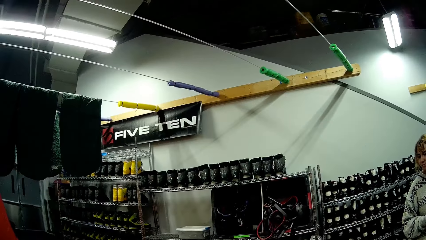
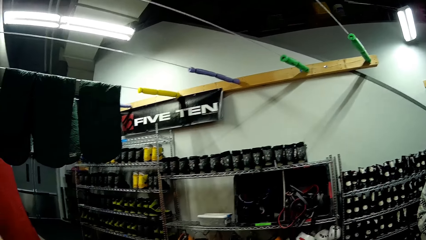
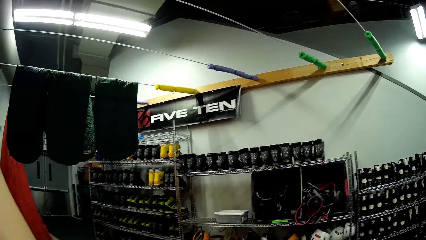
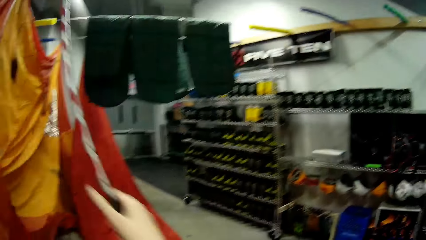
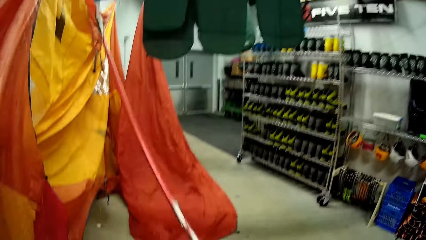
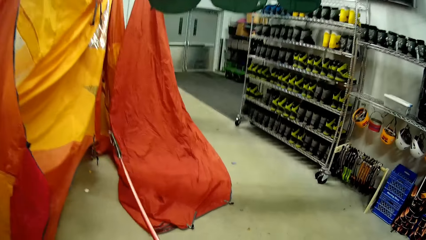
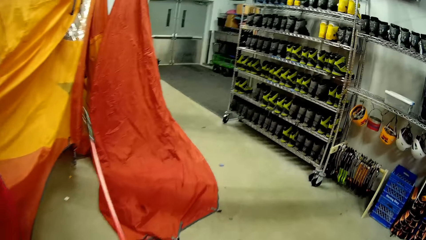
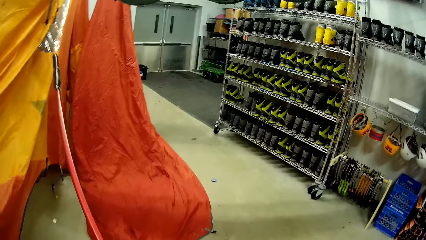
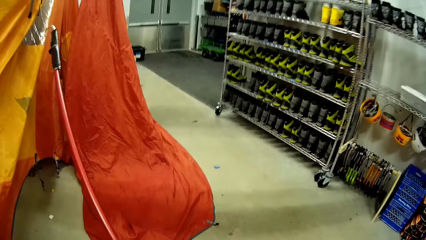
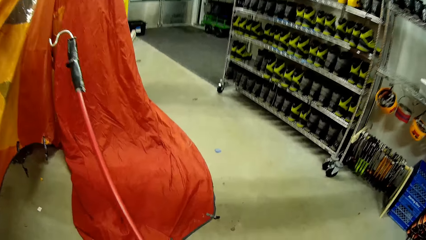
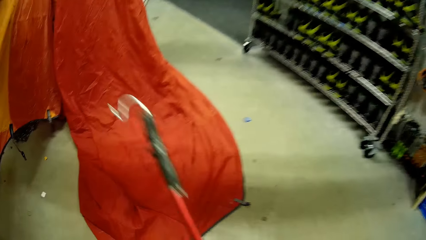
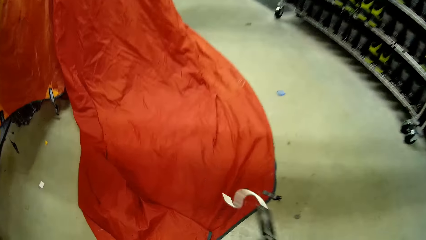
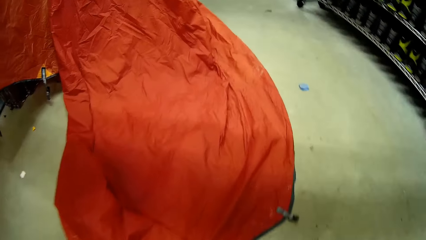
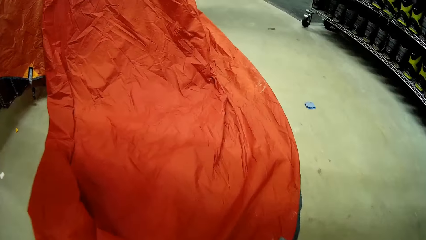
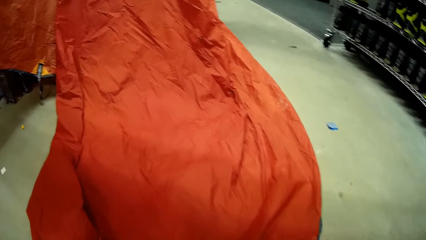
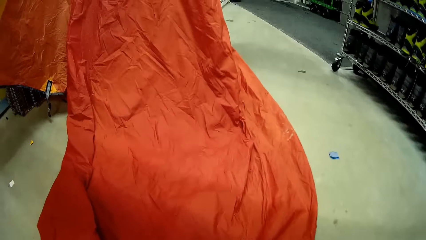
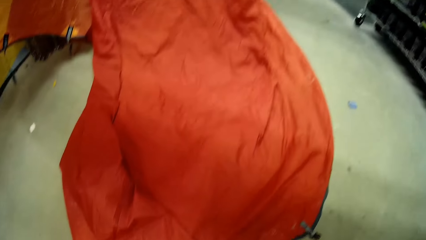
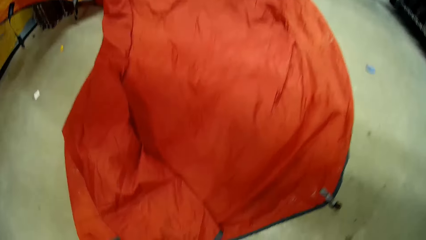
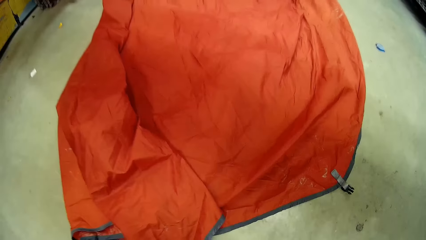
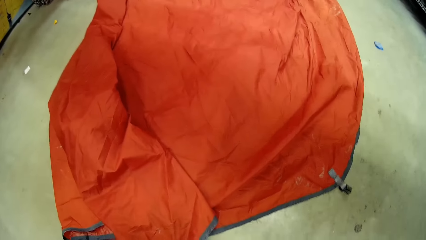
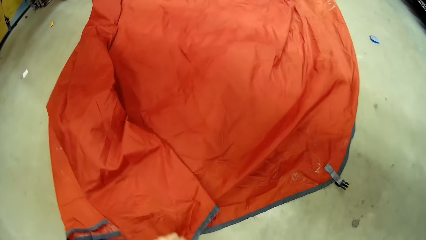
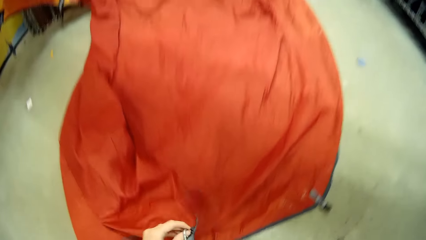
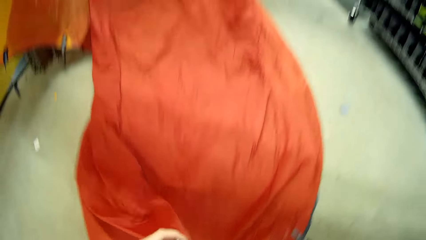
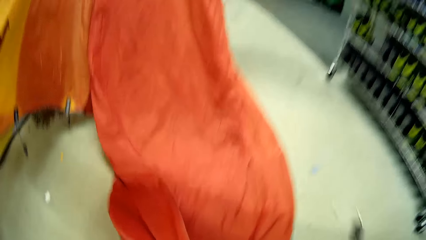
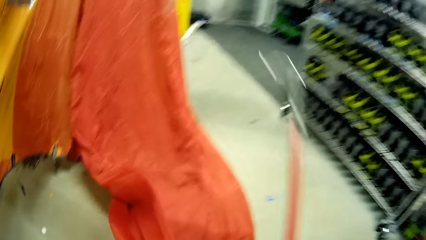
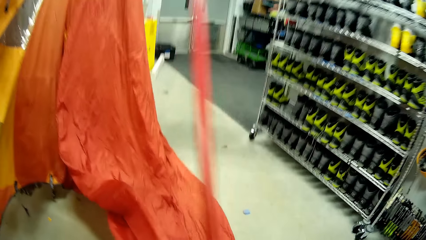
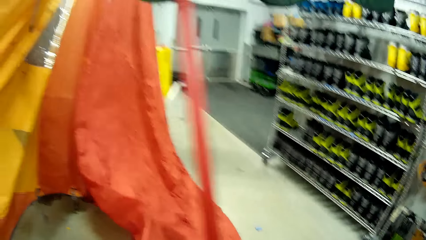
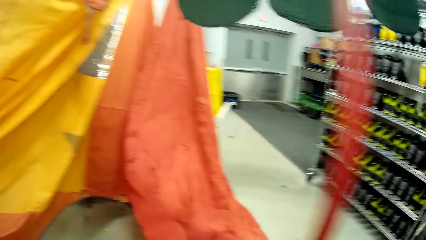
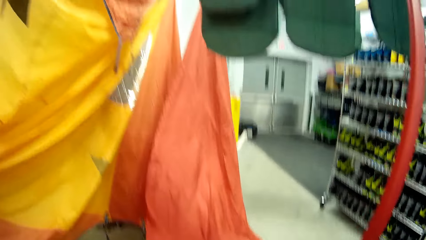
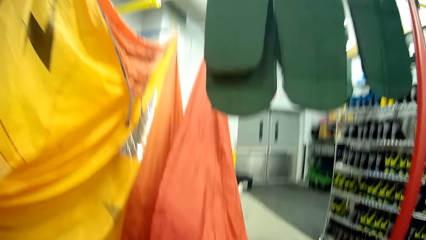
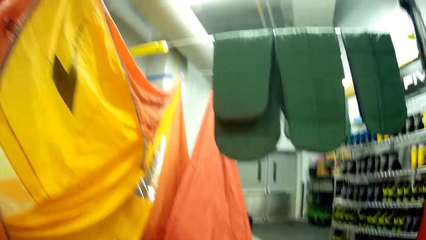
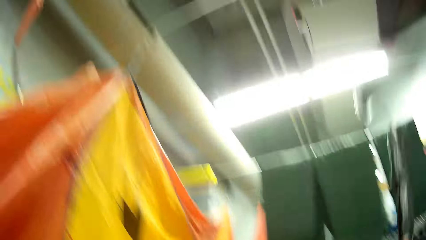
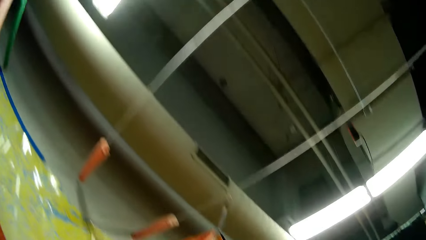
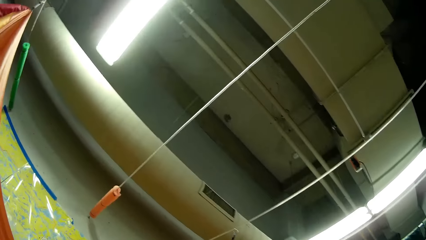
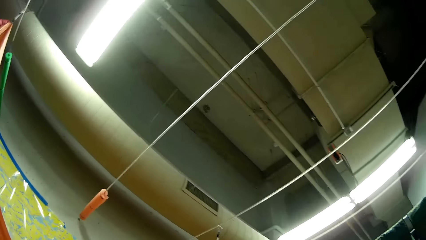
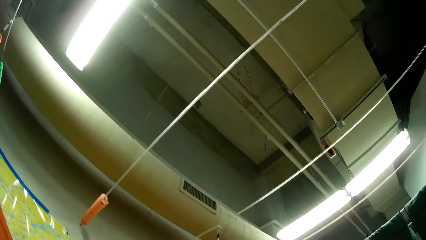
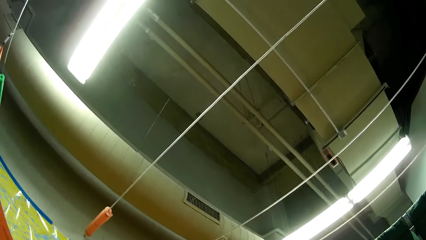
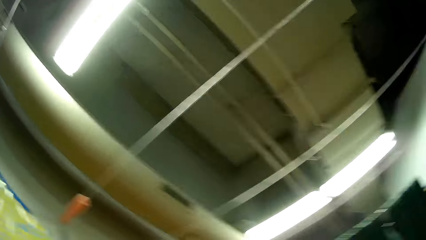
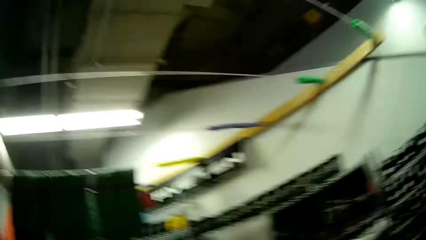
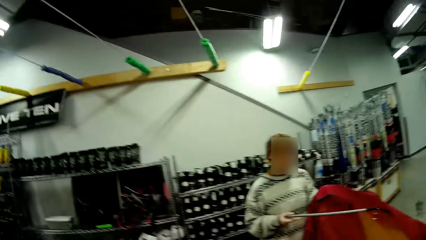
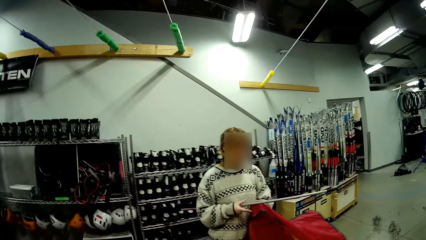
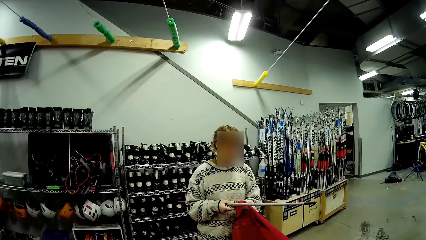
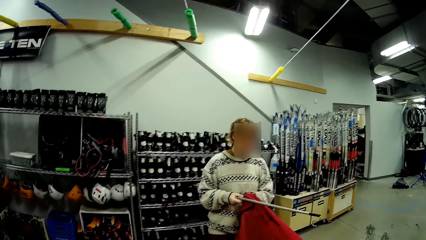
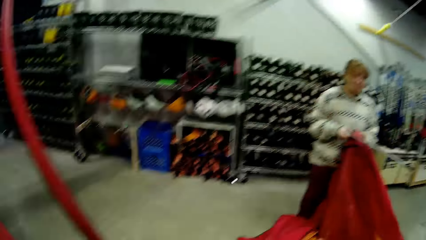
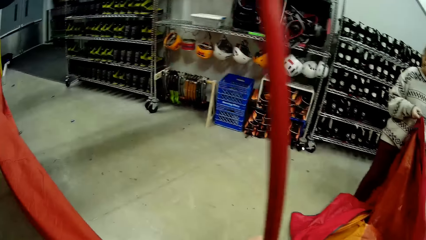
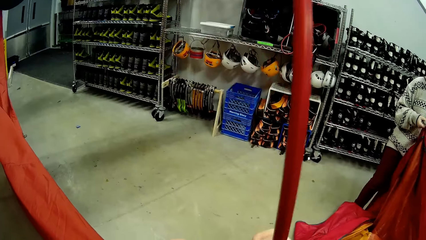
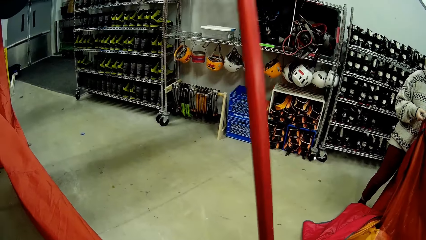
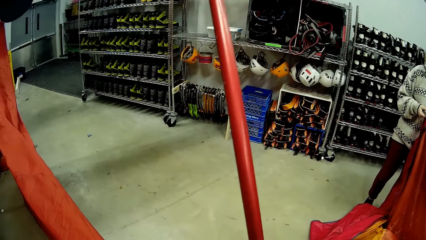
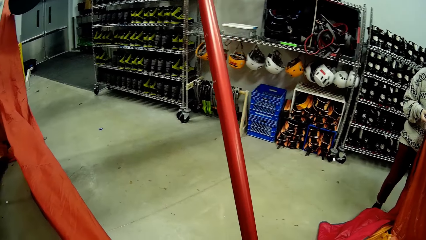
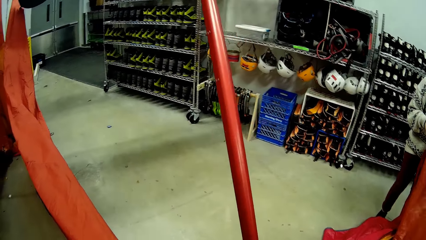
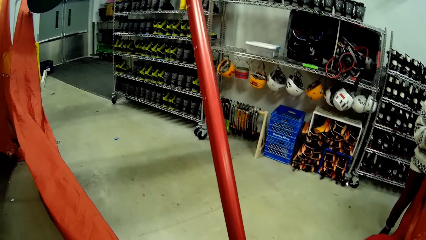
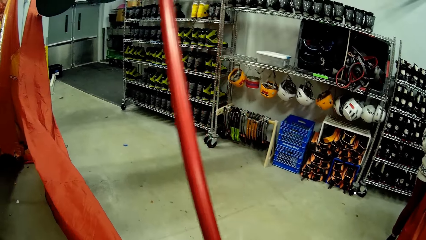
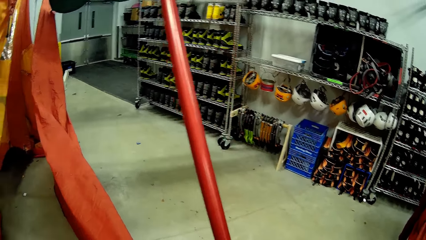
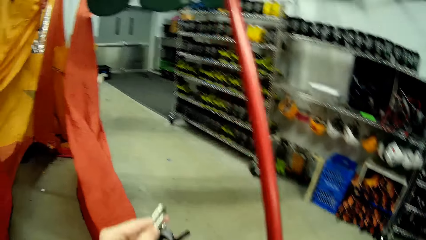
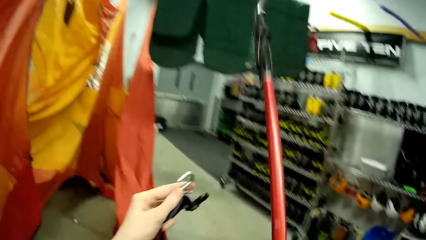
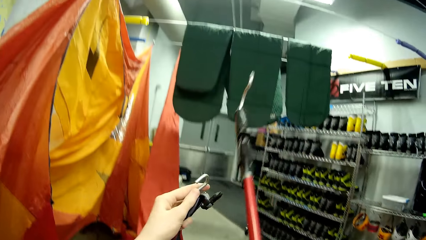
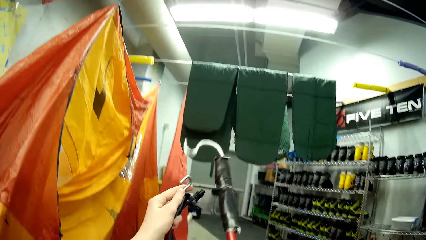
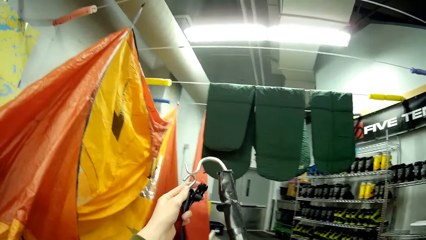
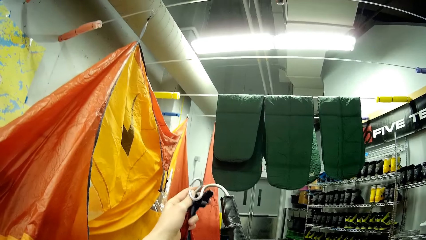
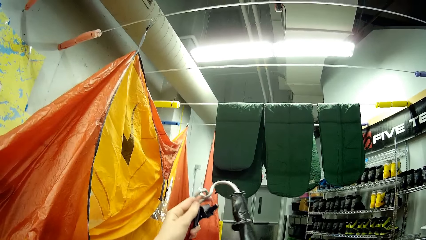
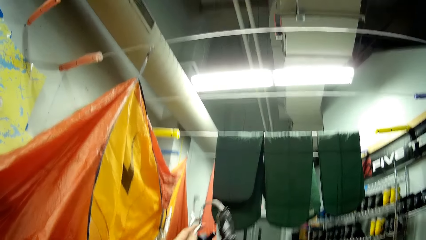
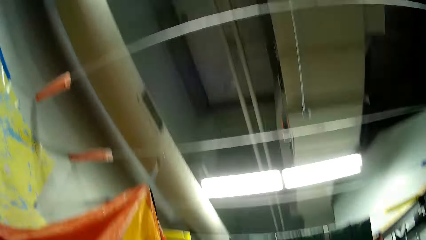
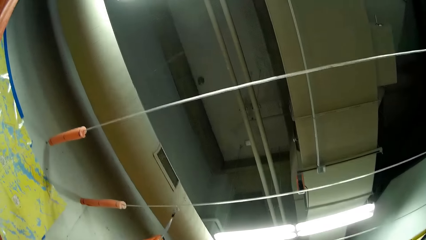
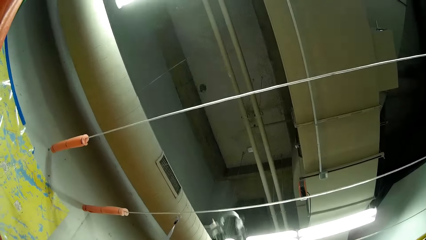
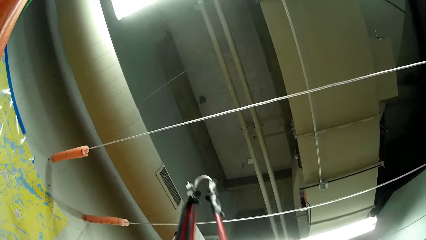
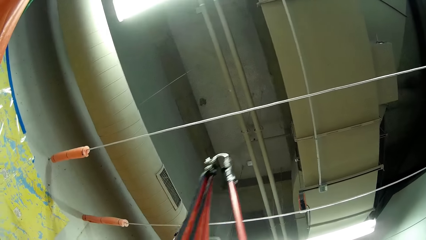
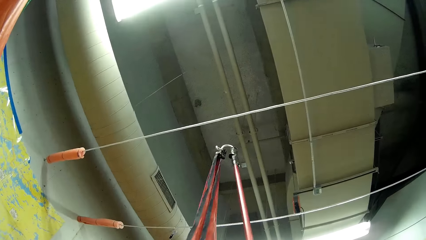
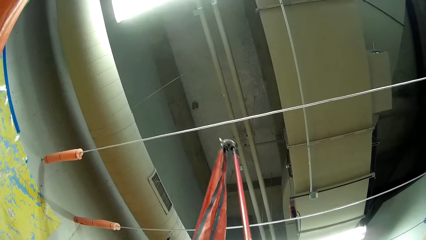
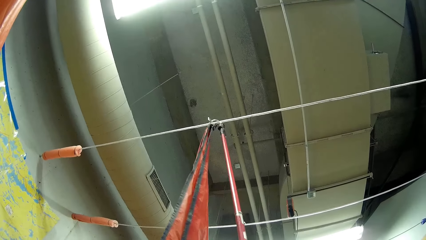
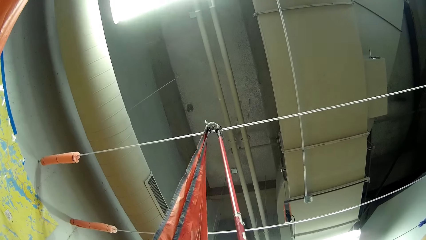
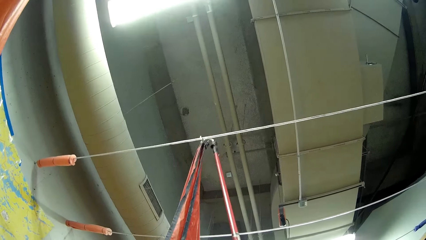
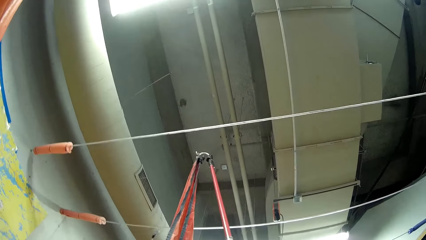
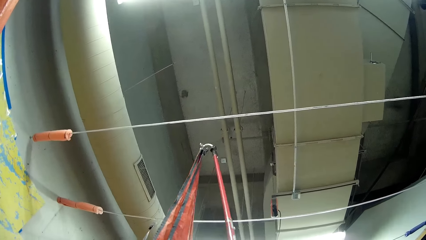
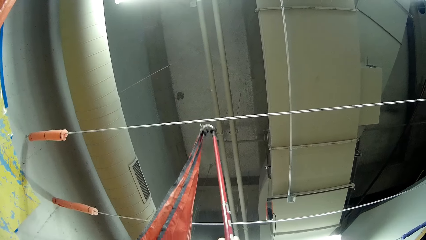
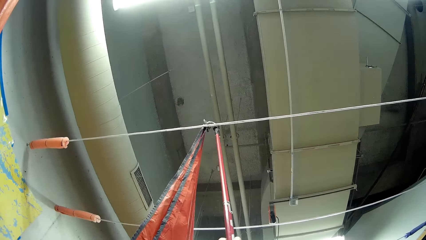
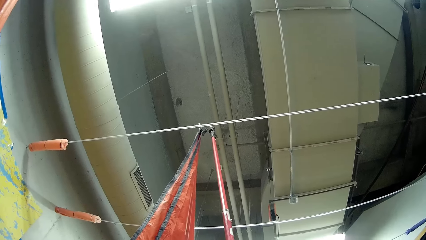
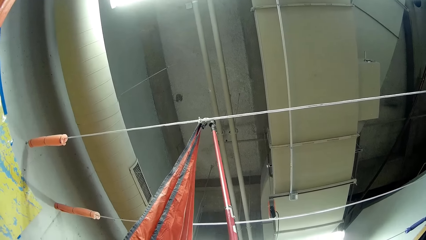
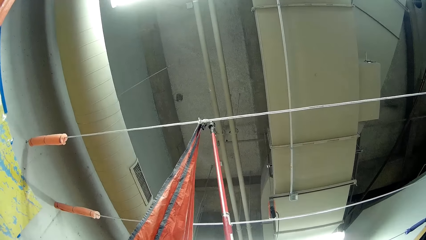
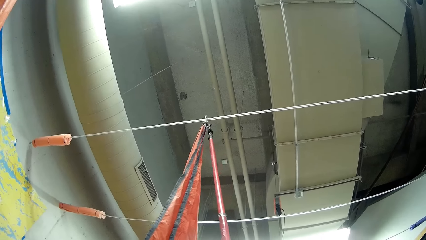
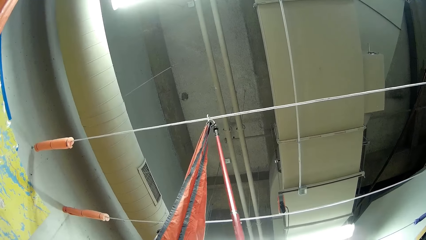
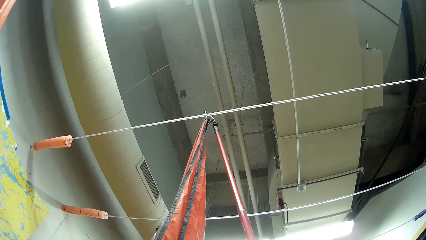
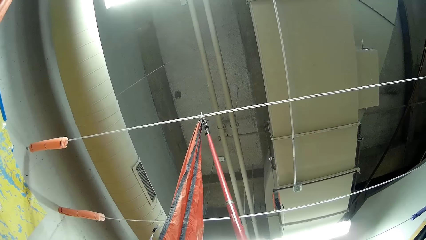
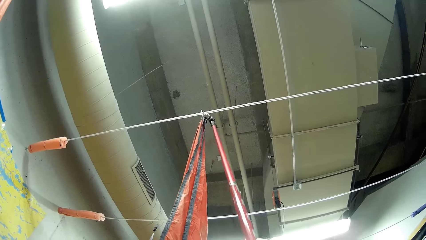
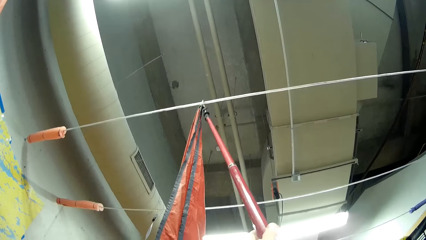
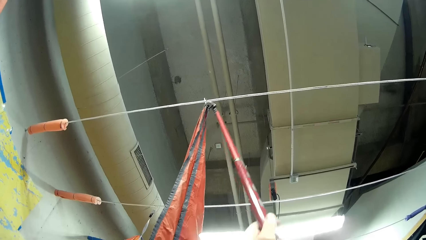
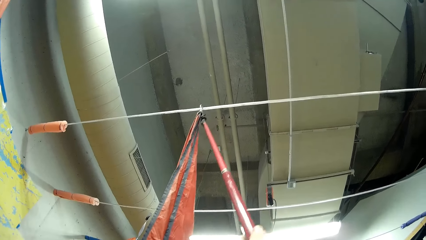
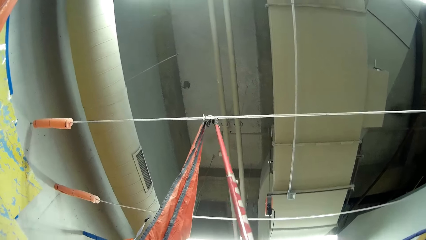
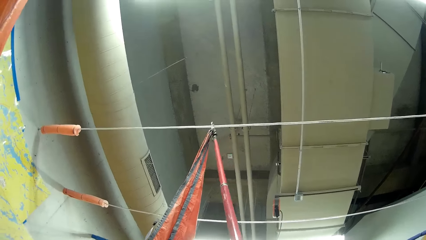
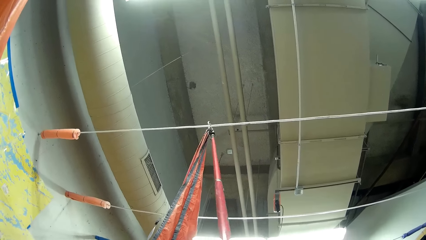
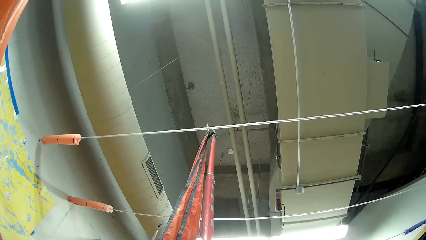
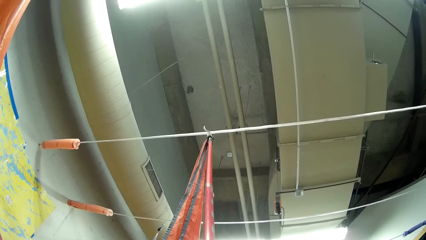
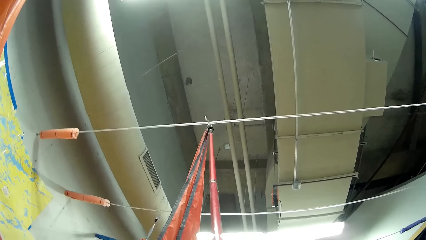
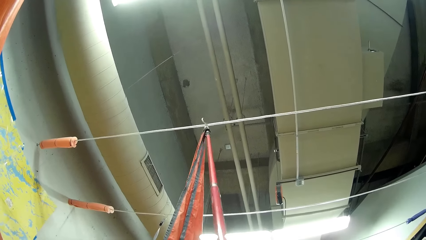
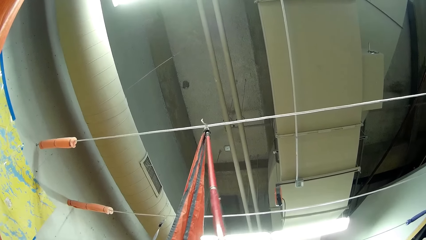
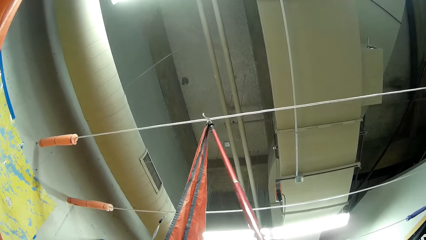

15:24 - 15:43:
The camera wearer picks up the tent. They hook a net. They dialogue to a person. The person straightens the fabric with the hooked metal. The camera wearer hooks the tent. They straighten the fabric with the hooked metal.
